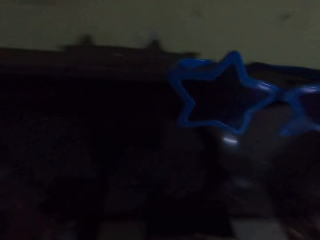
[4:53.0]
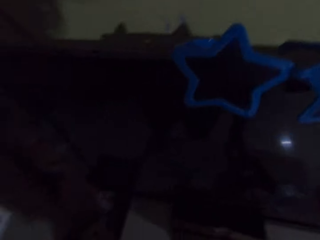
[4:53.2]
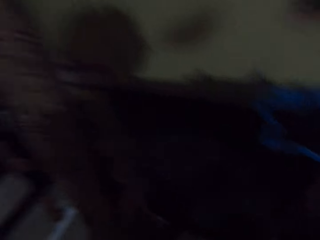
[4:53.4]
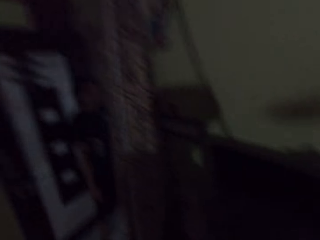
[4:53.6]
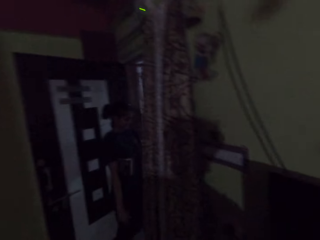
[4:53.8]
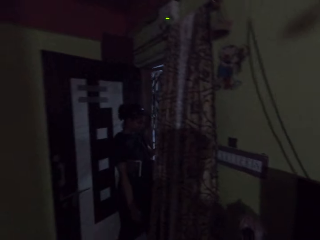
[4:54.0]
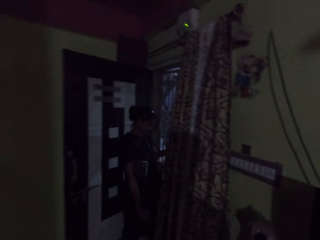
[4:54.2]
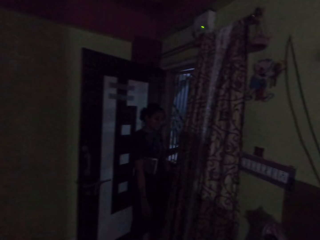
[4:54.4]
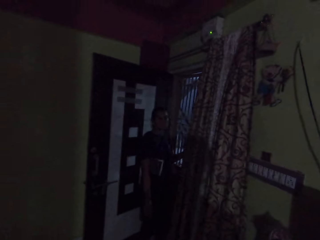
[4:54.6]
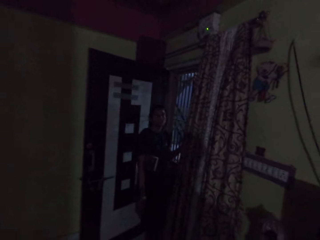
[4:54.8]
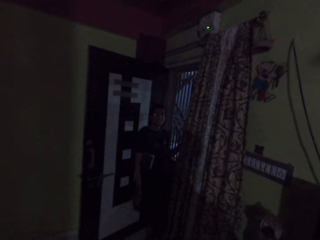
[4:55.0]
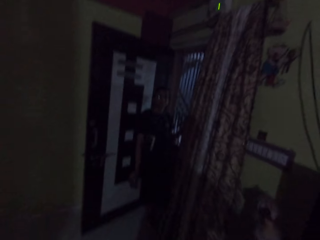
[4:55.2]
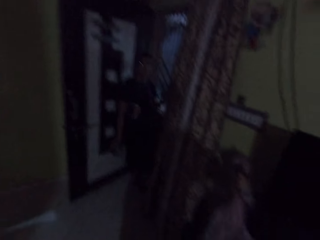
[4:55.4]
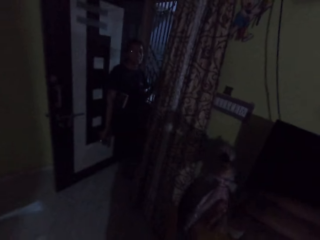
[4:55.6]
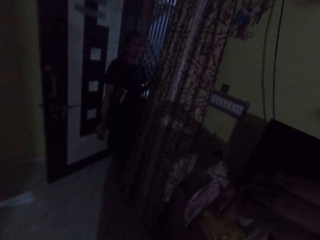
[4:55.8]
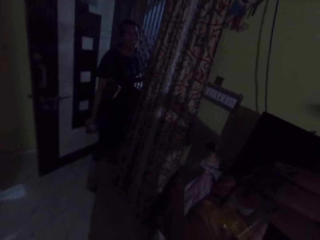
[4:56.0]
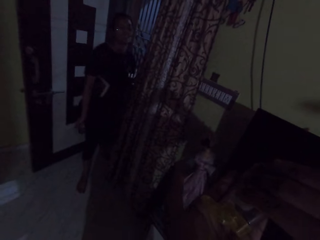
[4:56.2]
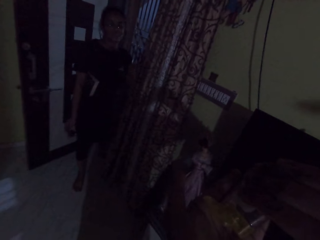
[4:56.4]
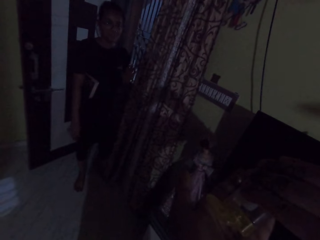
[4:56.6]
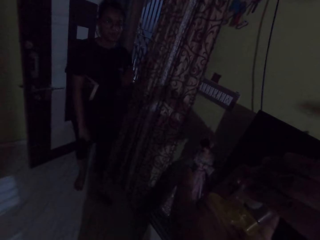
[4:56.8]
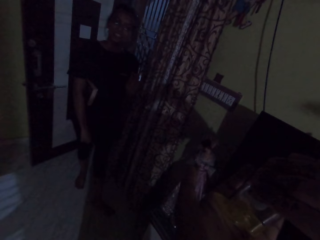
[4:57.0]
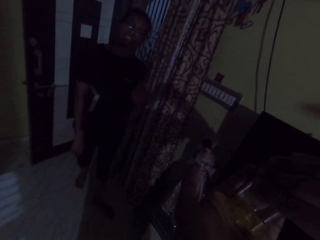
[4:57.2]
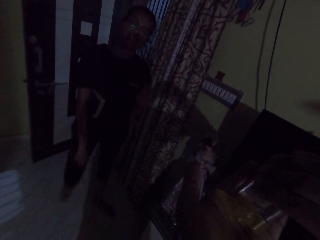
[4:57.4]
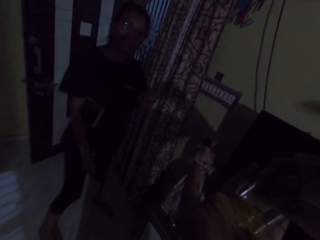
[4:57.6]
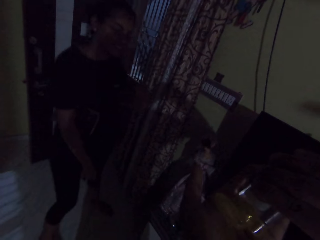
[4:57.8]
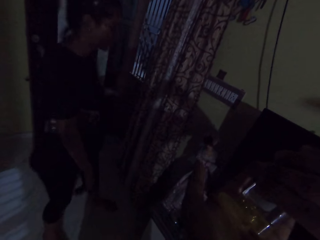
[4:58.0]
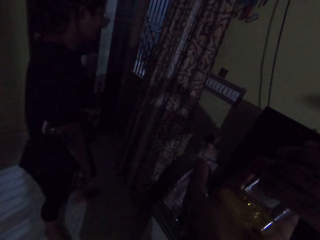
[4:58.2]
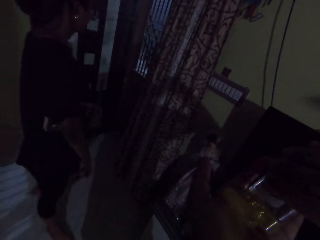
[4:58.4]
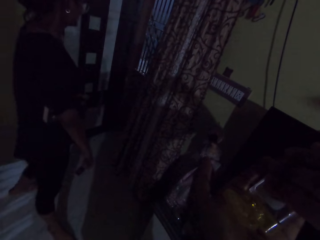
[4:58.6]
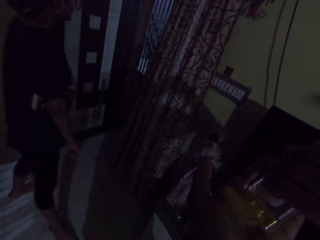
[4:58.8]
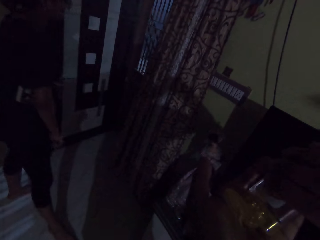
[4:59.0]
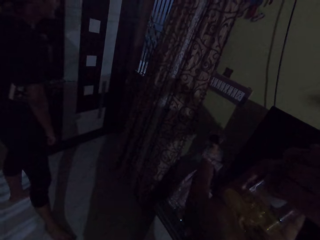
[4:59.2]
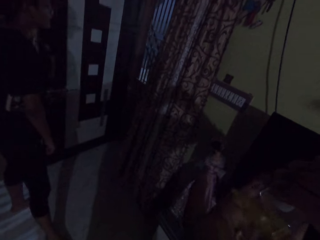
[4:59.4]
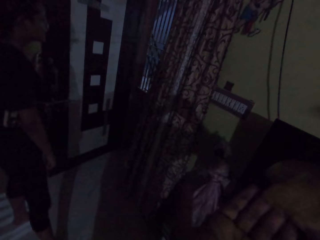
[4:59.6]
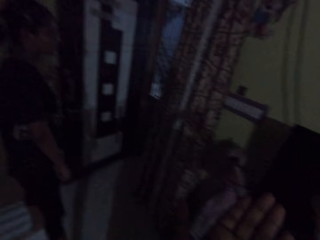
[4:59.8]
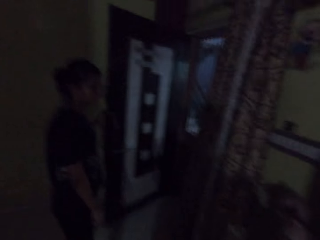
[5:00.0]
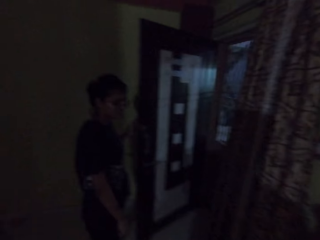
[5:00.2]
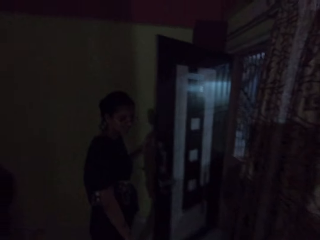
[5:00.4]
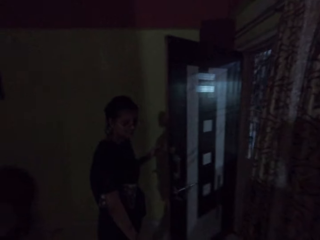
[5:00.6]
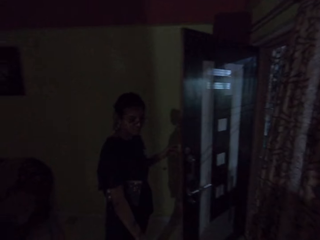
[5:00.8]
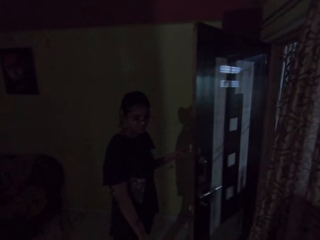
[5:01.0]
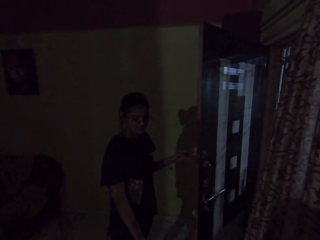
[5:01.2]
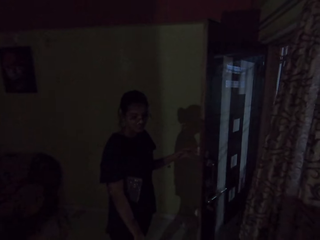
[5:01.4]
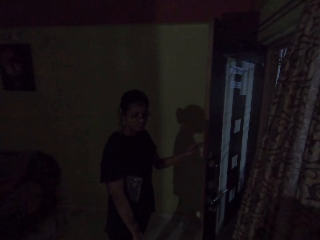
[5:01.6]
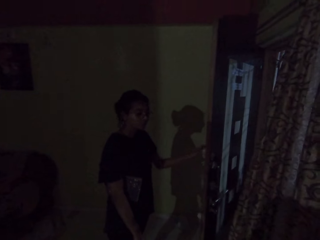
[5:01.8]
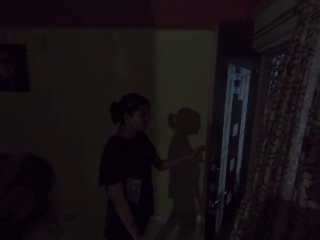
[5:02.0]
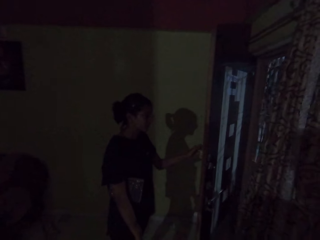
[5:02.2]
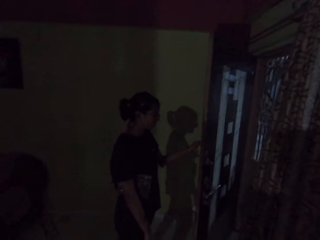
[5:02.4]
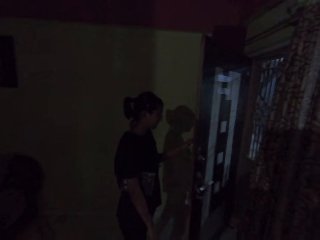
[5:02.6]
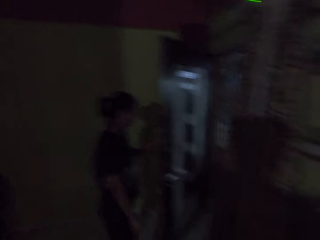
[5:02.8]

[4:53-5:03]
A woman closes the door with her left hand. The camera wearer looks around the house. He applies oil from the bottle of oil in his right hand on his left hand. The woman closes the inner door with her left hand.

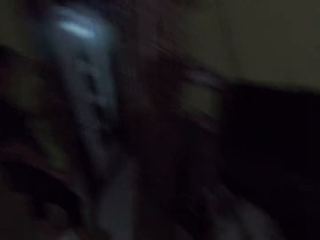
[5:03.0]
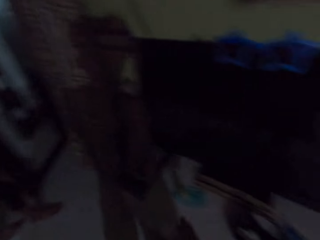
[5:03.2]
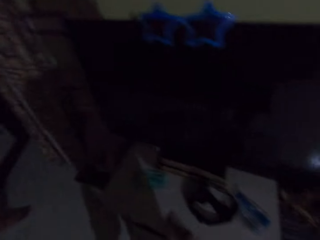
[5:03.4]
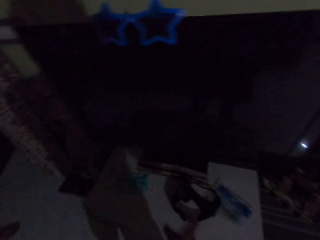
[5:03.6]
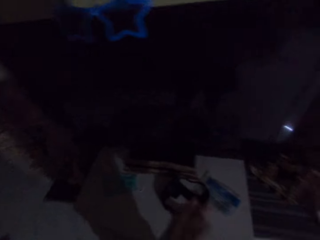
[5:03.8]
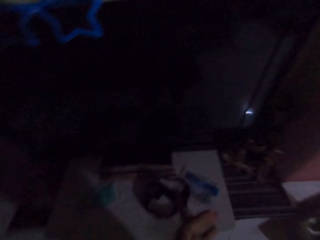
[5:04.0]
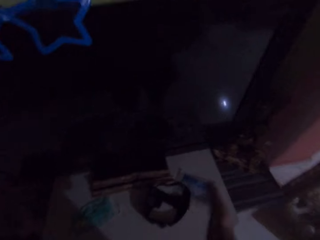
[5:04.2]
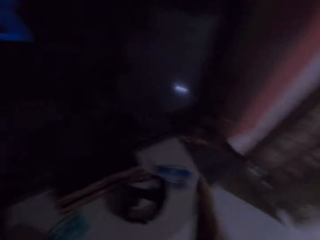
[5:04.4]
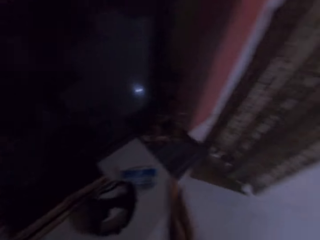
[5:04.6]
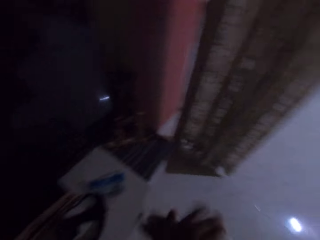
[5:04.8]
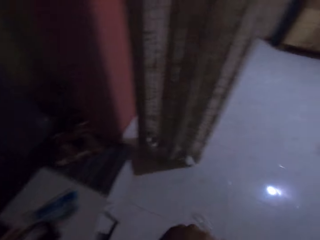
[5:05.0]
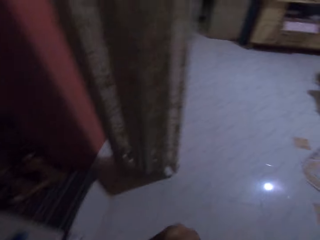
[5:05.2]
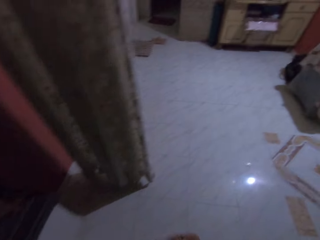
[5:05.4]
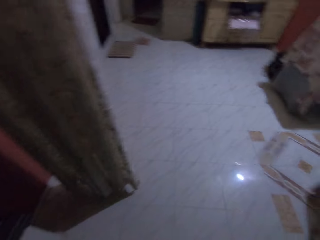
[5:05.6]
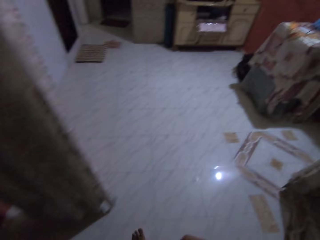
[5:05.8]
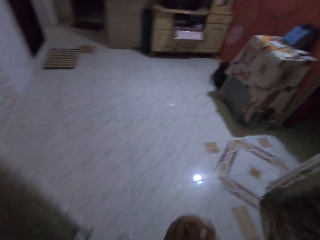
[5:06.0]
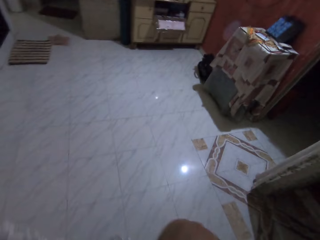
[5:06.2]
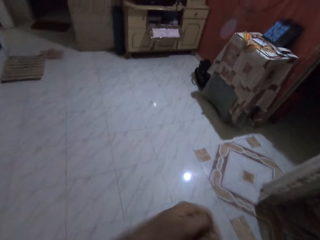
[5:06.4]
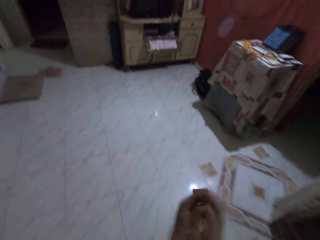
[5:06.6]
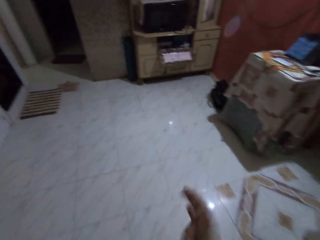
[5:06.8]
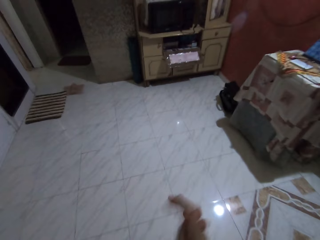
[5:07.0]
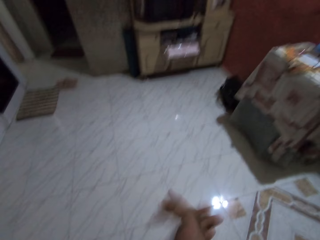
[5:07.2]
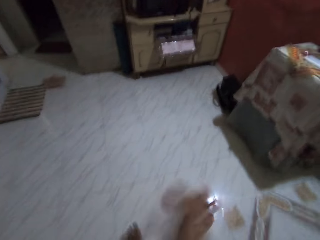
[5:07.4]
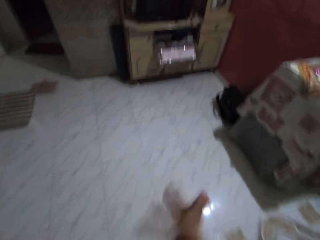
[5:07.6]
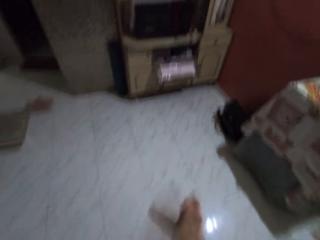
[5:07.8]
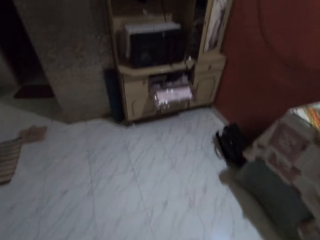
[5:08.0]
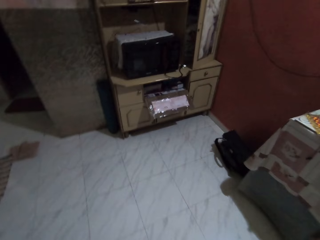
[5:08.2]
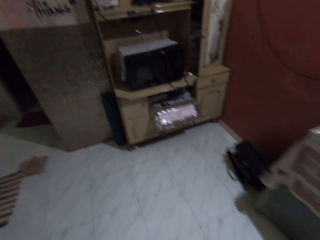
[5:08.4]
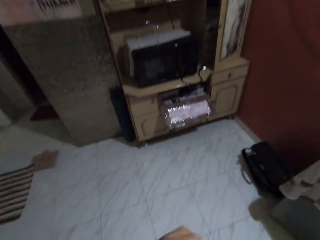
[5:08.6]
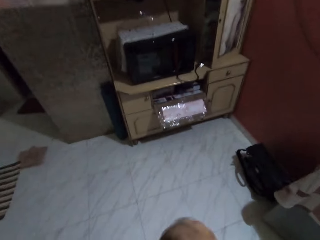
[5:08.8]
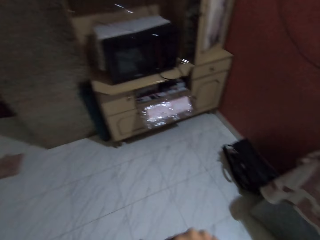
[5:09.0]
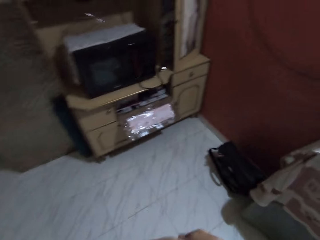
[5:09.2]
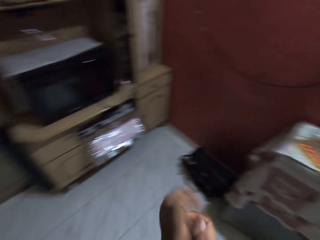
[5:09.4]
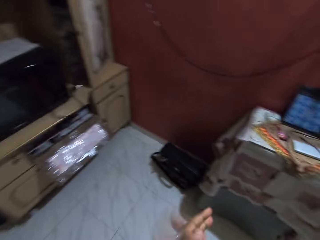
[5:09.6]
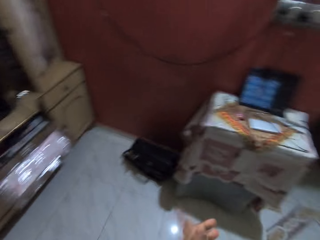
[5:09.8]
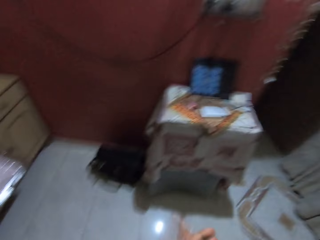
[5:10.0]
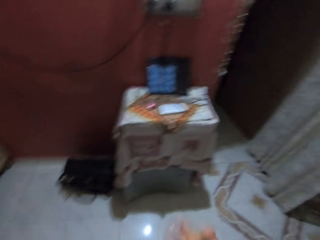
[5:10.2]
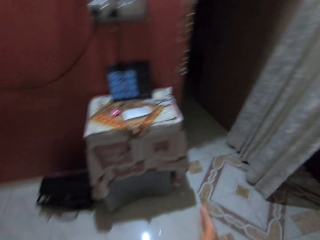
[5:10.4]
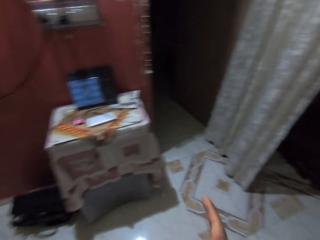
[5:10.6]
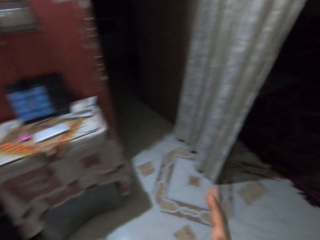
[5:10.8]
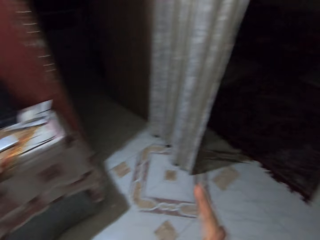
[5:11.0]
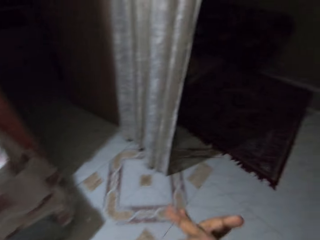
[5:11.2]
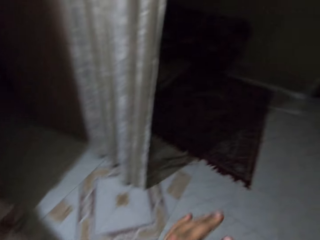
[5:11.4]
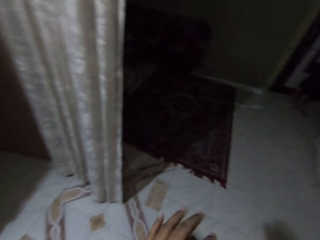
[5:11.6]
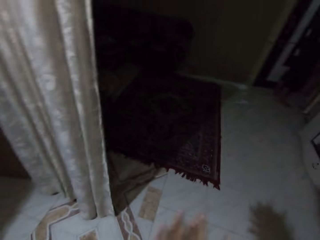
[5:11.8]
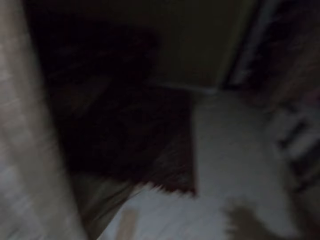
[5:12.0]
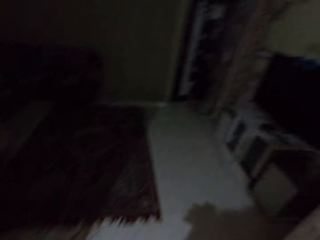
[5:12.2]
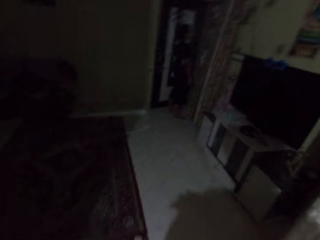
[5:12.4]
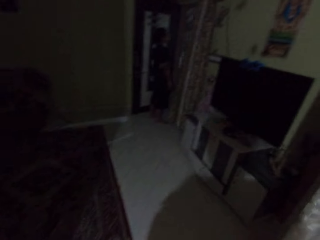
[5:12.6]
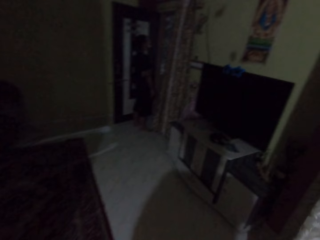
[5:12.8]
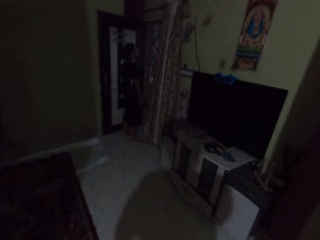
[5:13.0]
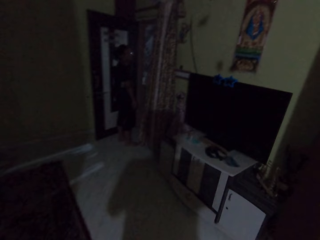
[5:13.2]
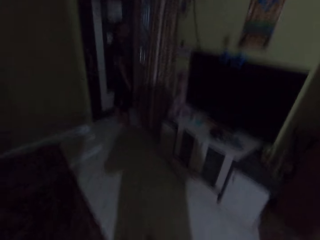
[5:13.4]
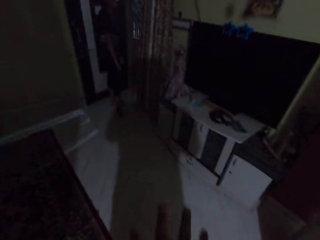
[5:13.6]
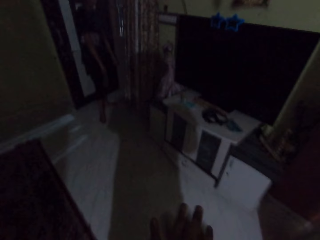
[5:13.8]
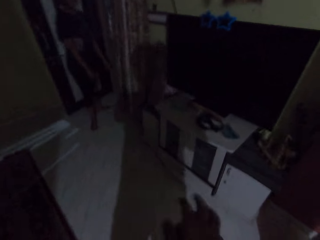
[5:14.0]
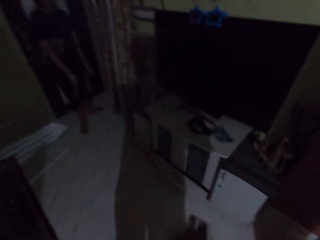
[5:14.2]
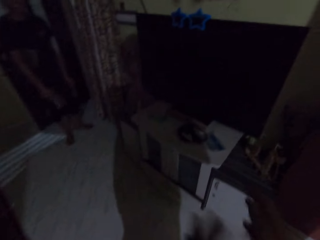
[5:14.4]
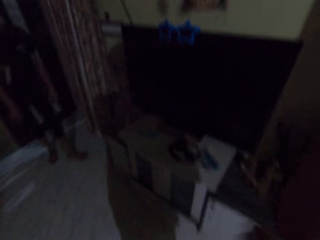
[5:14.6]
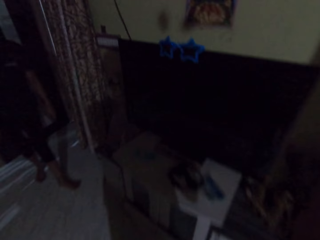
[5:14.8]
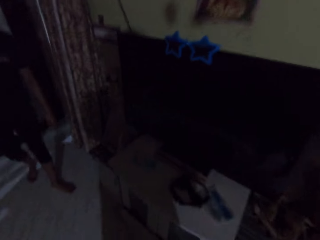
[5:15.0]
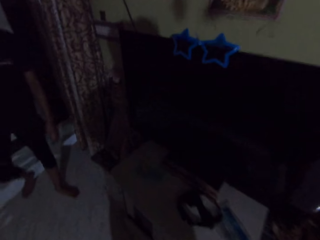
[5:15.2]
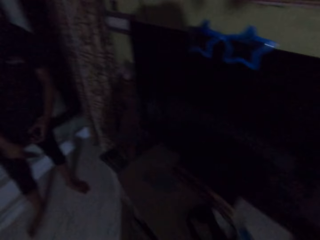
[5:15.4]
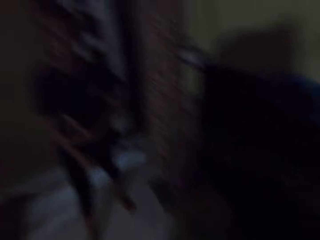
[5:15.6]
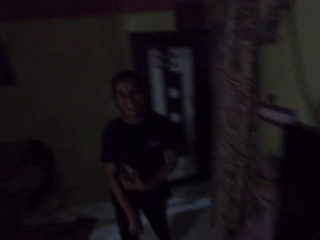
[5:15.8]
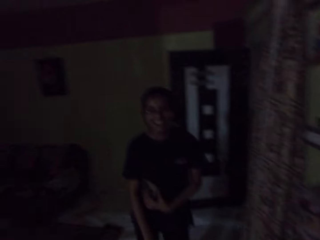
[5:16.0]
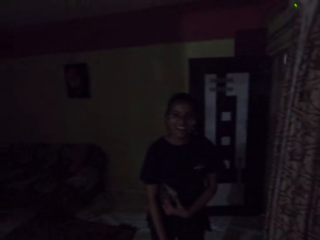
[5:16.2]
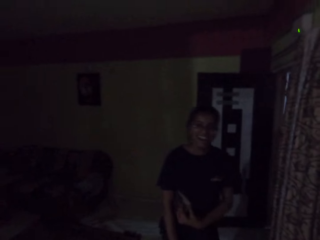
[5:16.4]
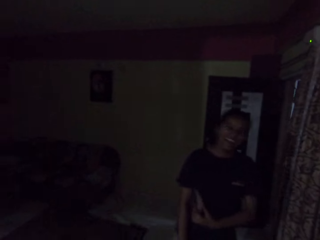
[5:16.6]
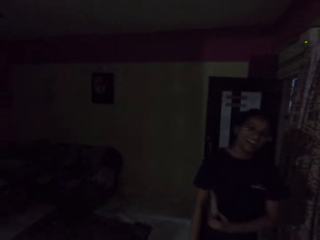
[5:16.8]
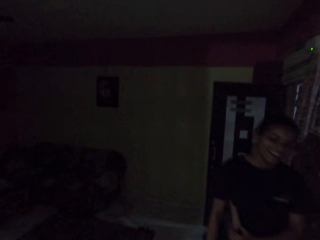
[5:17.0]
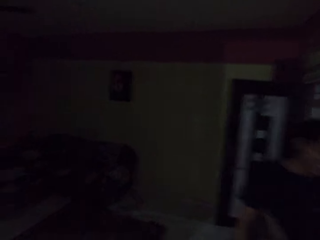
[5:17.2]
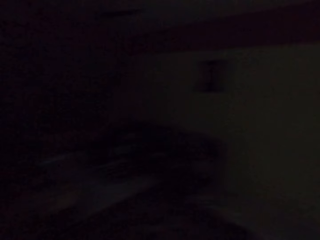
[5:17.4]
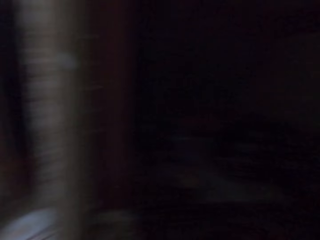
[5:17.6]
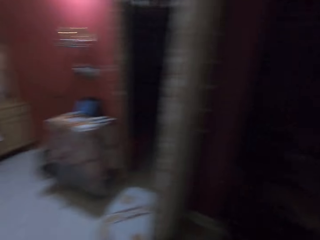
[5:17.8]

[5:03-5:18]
The camera wearer rubs the hands. They walk on the floor.
